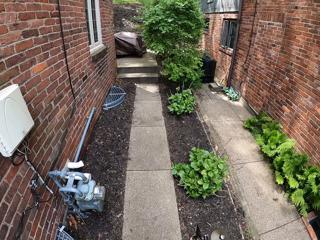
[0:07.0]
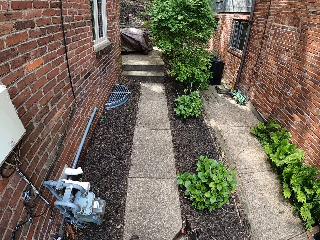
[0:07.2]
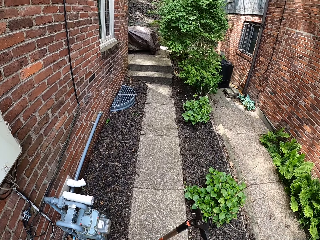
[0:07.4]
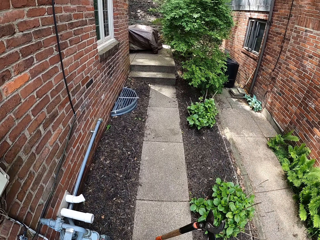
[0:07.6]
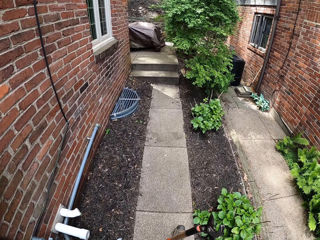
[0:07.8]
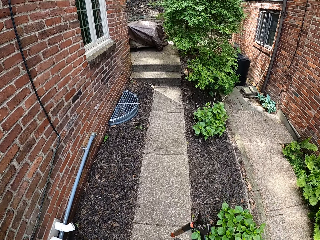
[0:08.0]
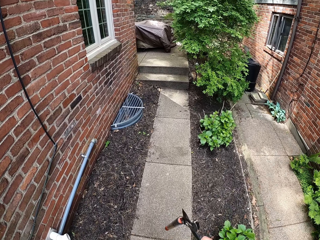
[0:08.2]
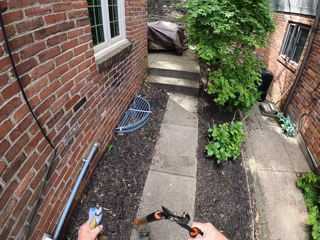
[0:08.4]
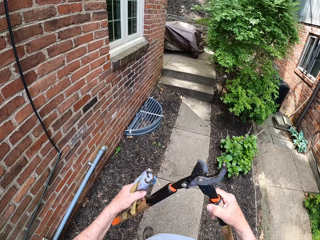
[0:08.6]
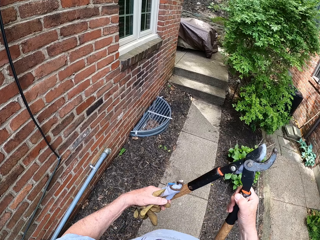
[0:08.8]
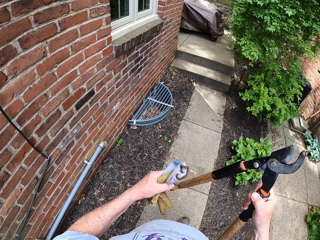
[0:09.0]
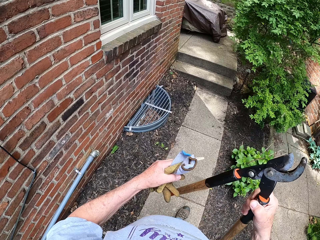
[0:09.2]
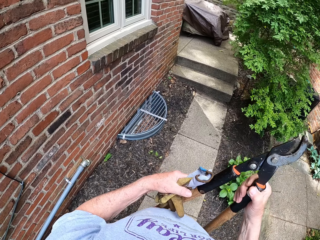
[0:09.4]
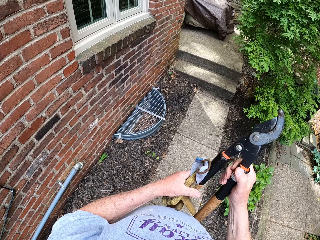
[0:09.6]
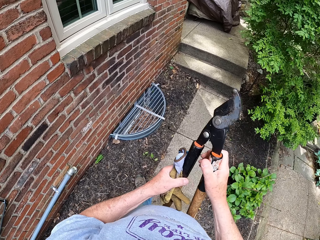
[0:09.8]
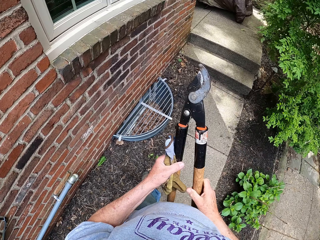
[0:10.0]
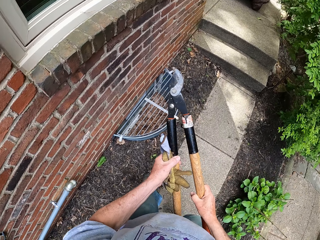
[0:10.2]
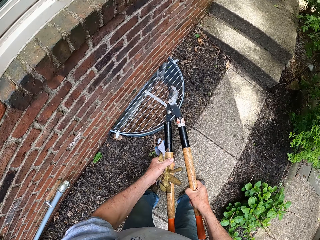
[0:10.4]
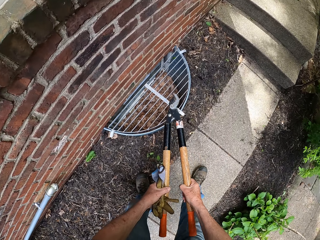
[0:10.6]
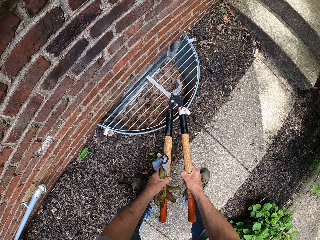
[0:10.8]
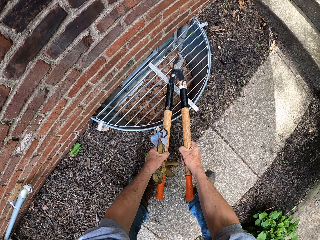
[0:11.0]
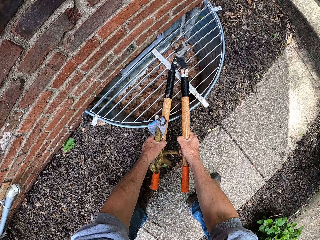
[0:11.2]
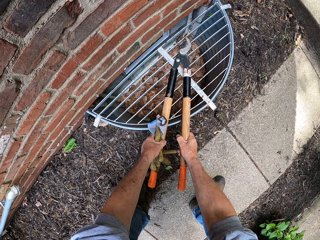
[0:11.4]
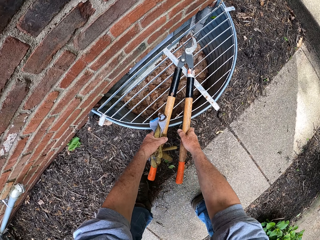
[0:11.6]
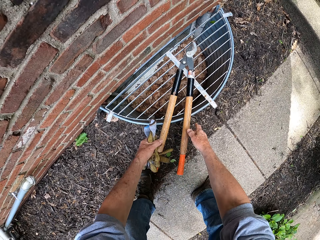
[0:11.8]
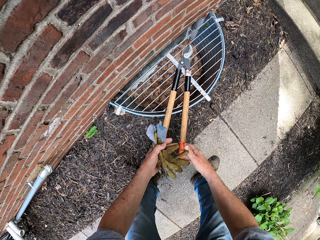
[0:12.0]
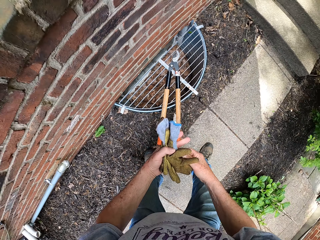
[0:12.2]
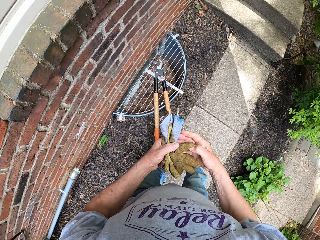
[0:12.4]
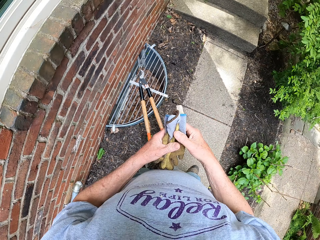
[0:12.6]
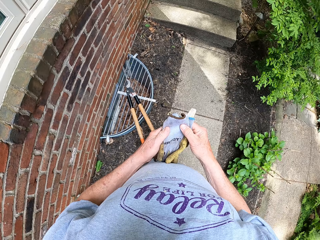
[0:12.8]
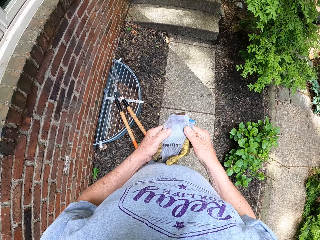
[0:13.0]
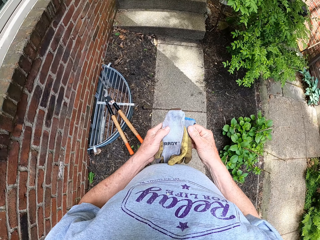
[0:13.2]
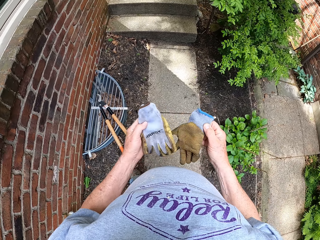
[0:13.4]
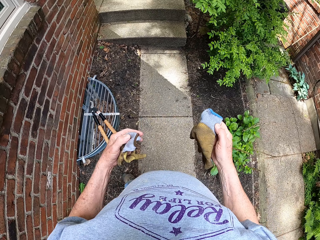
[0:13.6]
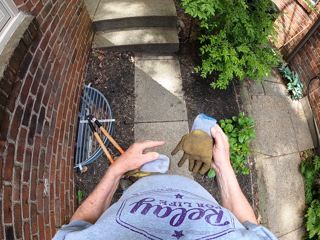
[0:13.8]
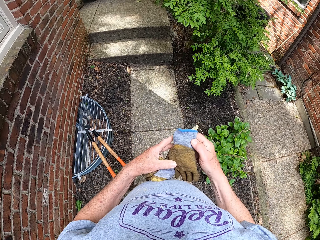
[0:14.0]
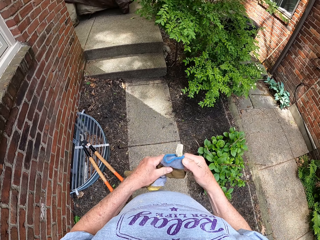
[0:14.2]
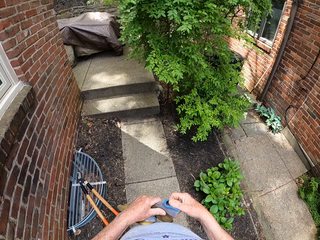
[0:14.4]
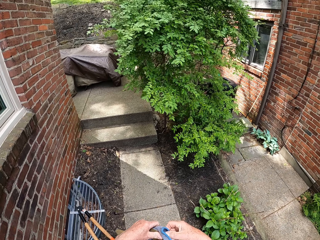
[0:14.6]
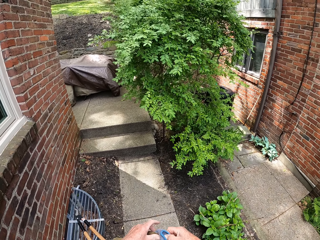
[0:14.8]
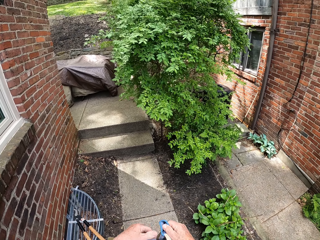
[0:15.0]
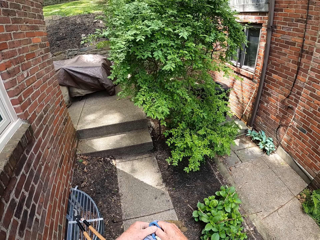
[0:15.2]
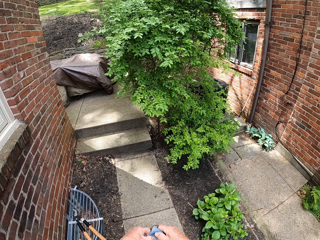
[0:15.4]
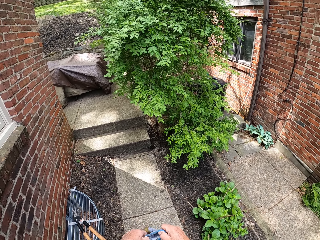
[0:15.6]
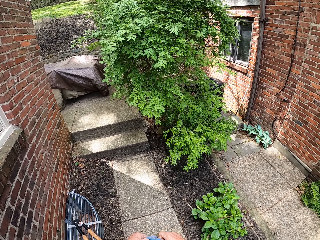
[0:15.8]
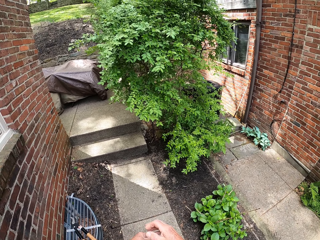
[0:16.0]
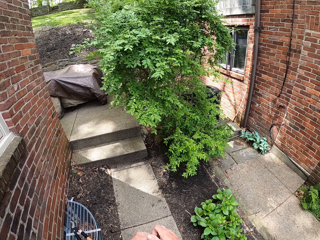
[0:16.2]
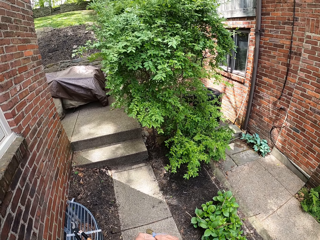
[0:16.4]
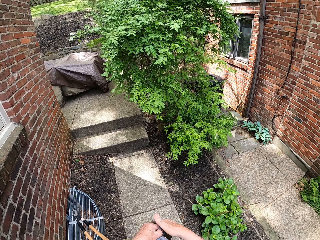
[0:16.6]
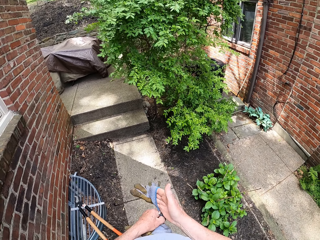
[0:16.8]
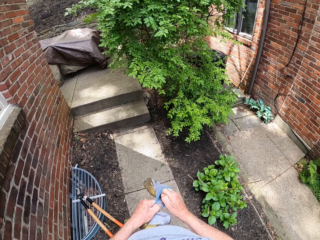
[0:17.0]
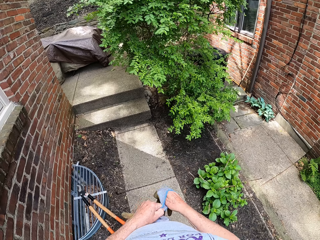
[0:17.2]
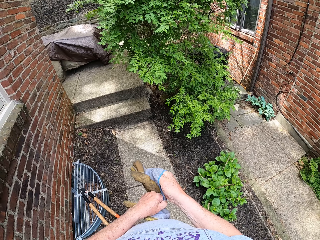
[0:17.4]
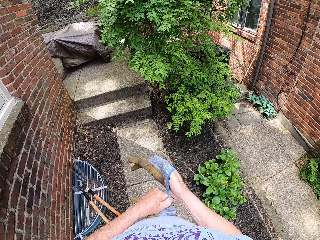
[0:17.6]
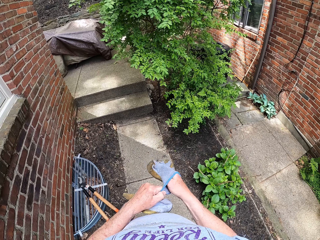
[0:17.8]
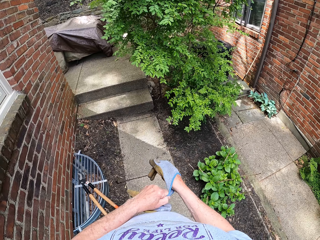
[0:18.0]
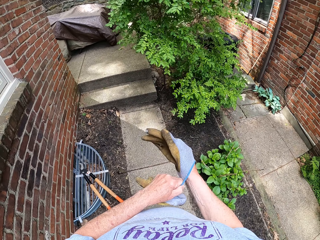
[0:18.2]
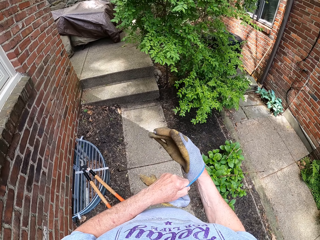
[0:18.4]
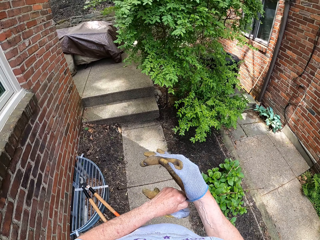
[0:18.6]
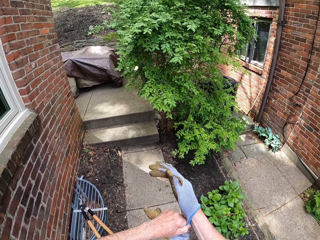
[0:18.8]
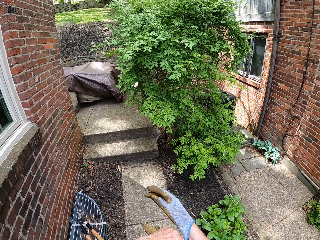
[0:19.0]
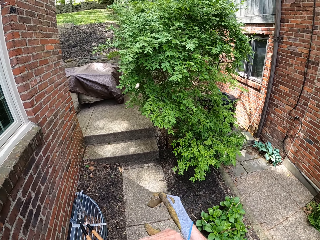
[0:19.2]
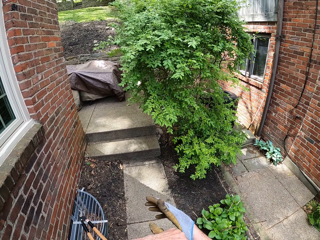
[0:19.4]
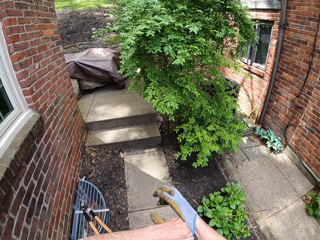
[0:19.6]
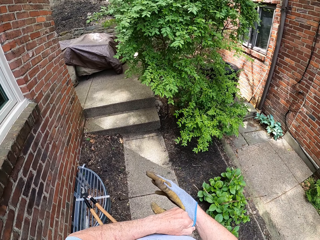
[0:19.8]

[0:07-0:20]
The camera wearer raises the lopper or shears with his two hands. He holds the shears with both hands. He closes the shears. He bends down. He drops the lopper on a wire cage on the ground. He stands. He picks up a glove from the left hand using the right hand. He holds the gloves with his two hands. He wears one glove on his right hand. He positions the glove. He pulls the glove up onto the right hand using the left hand.

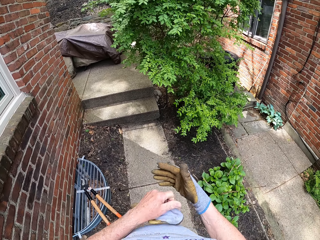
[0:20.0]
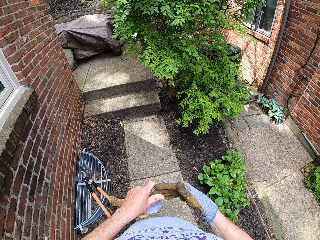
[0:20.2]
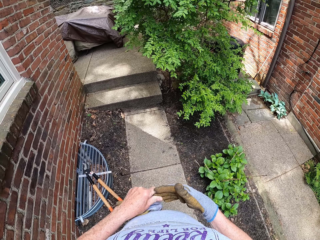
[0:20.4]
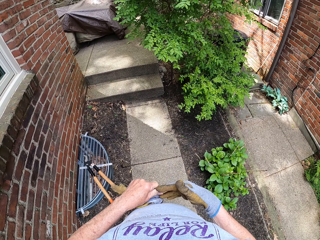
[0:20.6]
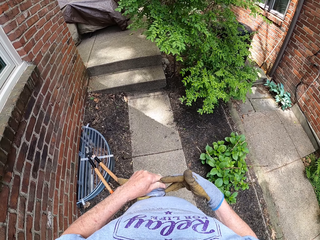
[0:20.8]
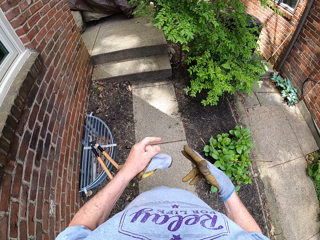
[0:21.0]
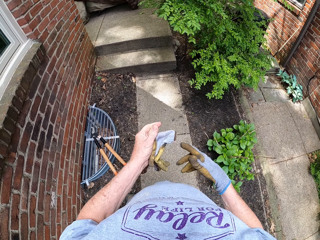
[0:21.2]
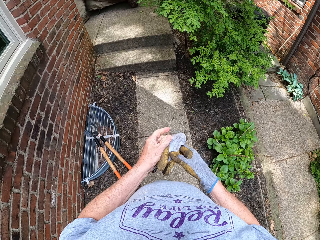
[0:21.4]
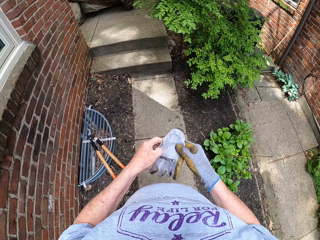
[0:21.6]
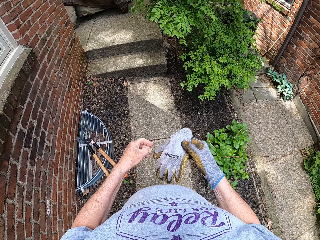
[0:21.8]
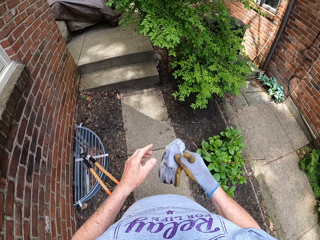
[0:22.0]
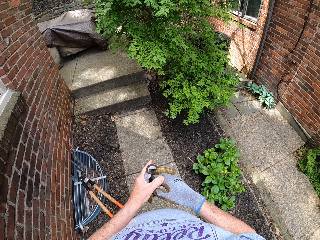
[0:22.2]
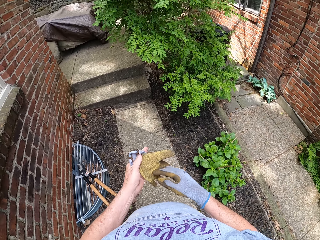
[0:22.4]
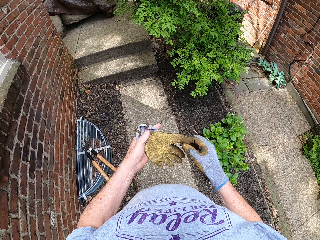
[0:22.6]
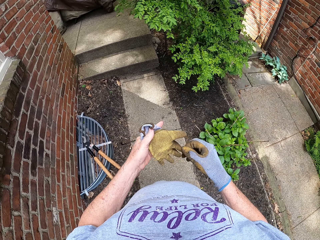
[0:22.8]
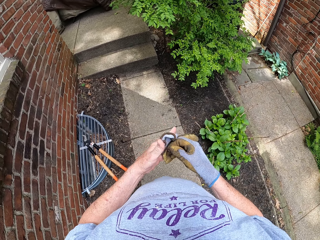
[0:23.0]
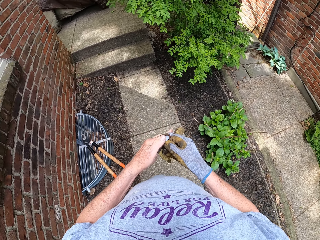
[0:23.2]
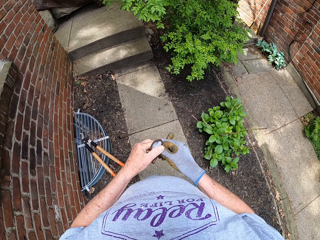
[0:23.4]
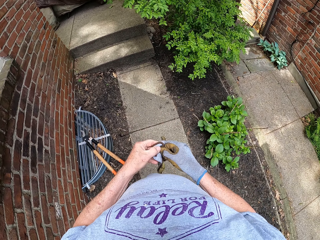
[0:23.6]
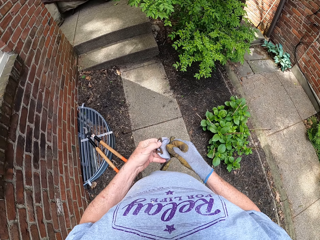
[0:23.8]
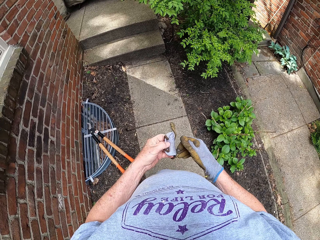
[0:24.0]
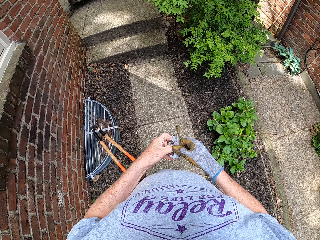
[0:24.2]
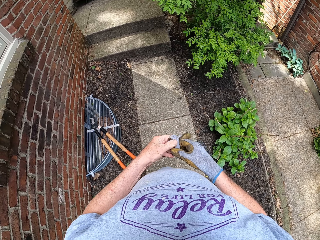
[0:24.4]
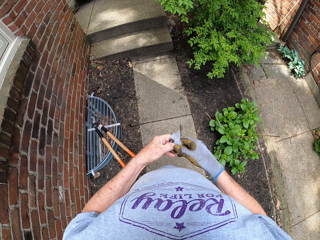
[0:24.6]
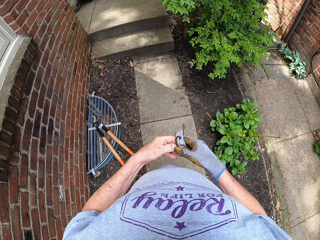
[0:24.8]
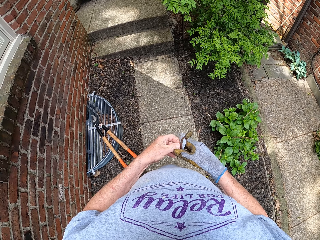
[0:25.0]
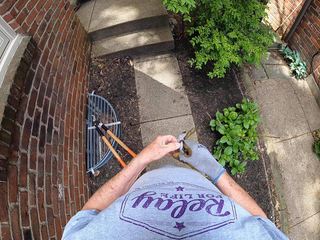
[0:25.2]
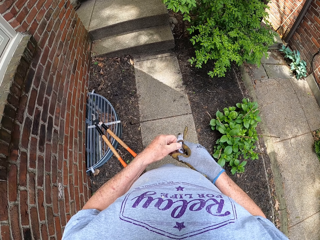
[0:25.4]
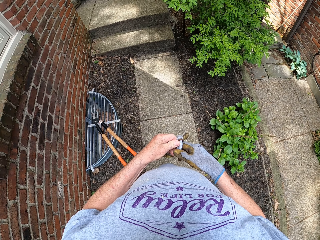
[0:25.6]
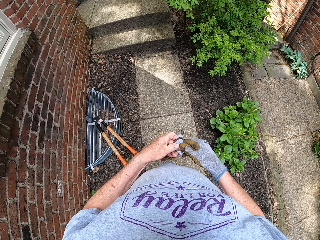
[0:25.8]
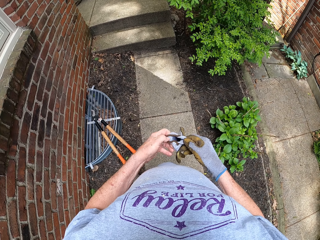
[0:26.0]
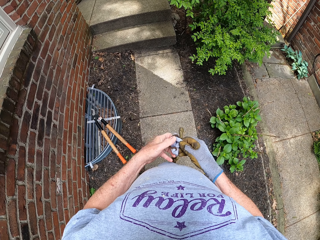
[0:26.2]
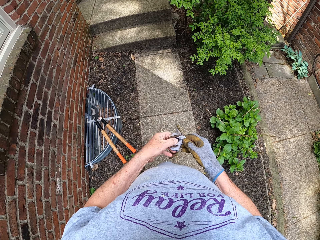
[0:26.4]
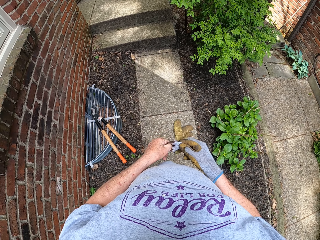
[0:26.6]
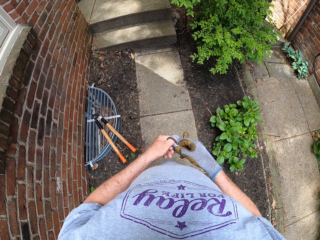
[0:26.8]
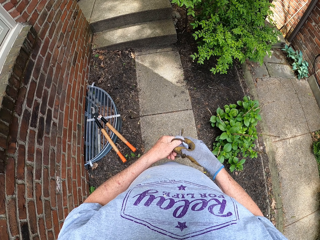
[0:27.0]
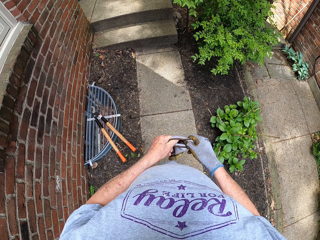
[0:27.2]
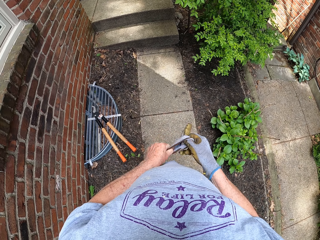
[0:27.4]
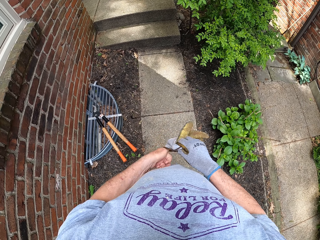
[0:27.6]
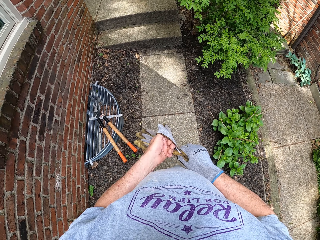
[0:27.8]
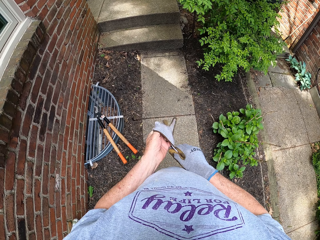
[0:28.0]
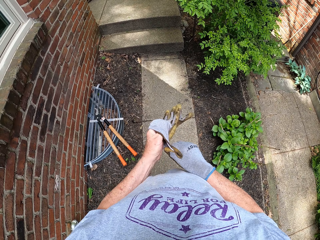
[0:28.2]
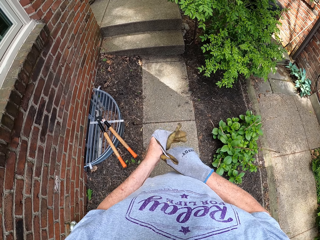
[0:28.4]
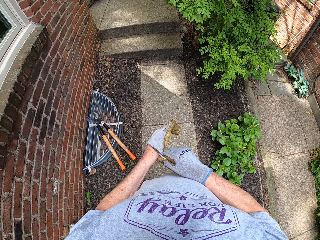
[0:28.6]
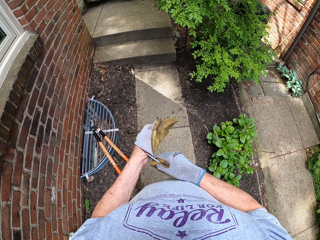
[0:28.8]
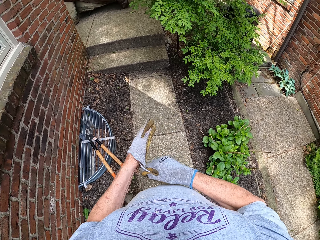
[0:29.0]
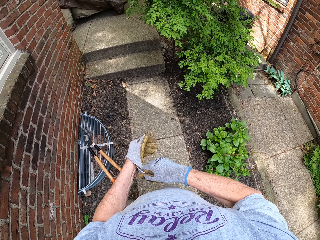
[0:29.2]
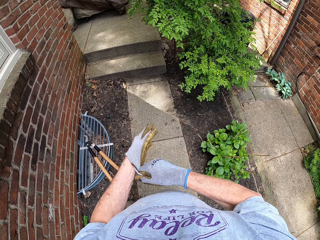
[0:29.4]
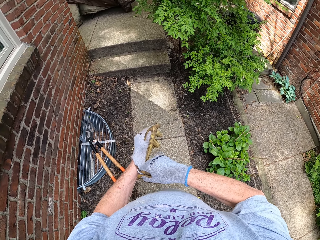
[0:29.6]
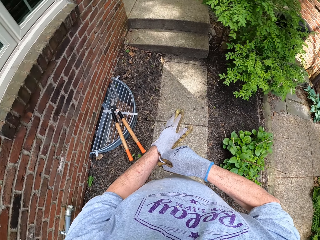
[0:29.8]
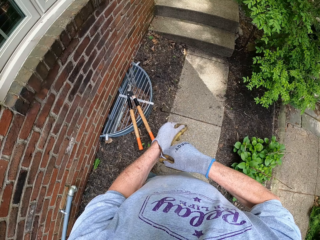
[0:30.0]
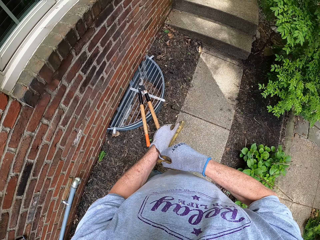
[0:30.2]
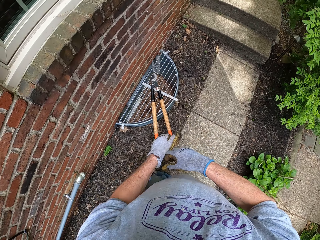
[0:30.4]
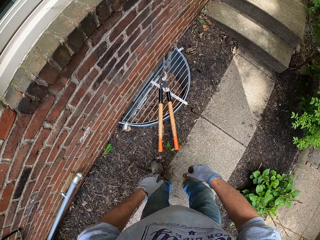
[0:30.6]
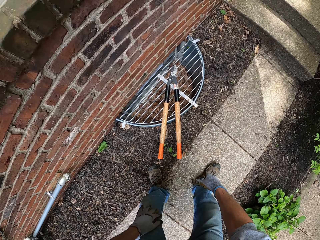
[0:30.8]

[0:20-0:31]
The camera wearer adjusts the glove using the left hand. He takes a glove from the left hand. He turns the glove. He adjusts the glove. He wears the other glove on his left hand.
